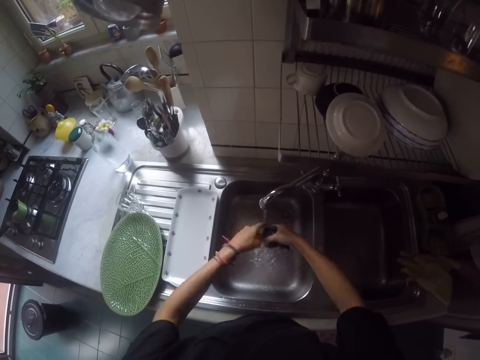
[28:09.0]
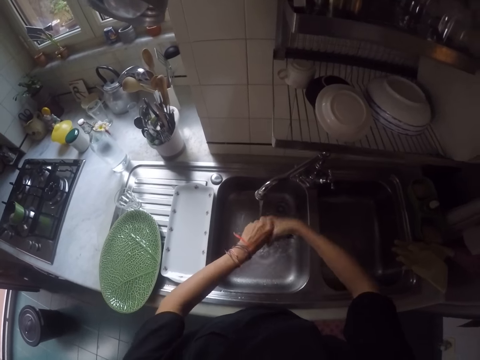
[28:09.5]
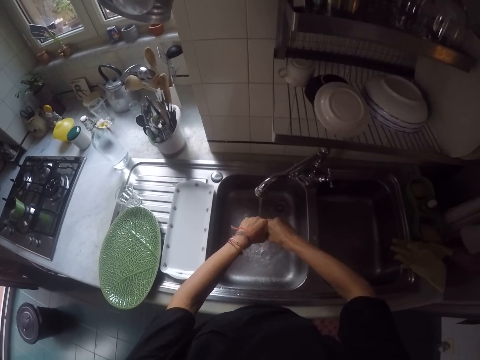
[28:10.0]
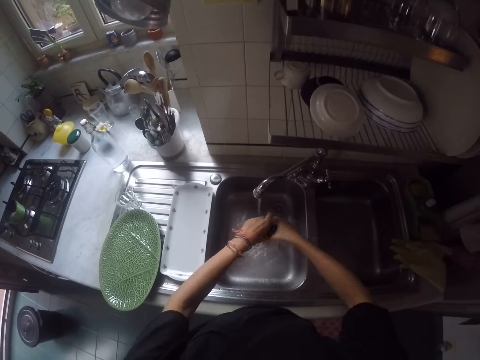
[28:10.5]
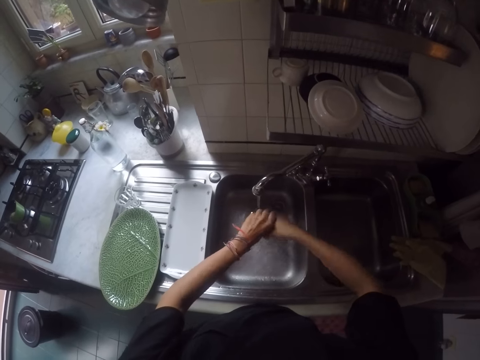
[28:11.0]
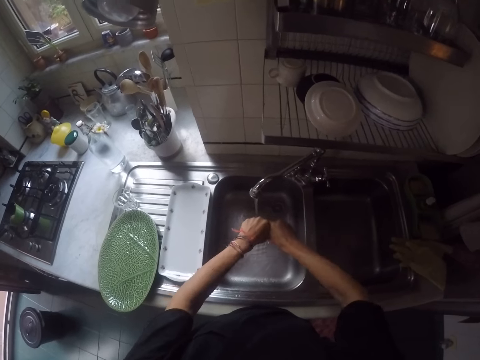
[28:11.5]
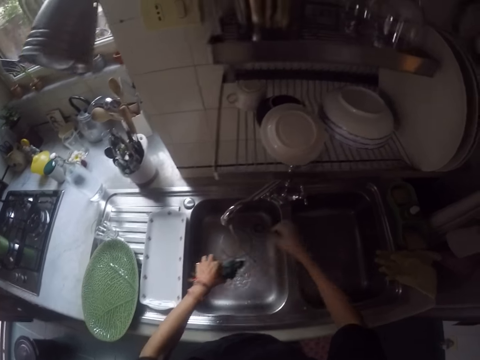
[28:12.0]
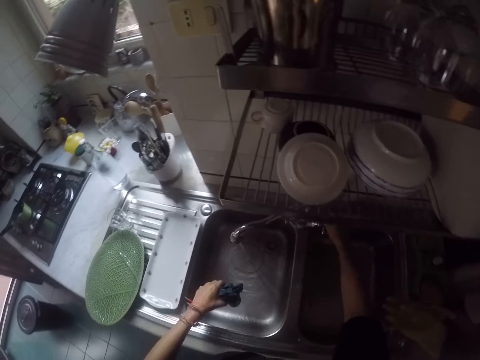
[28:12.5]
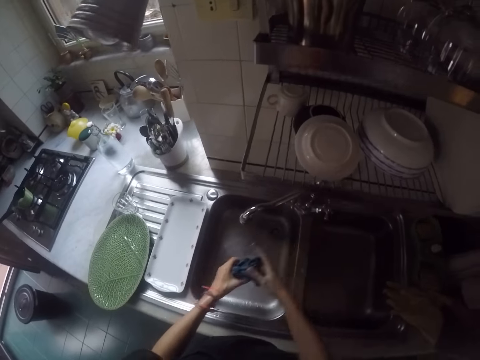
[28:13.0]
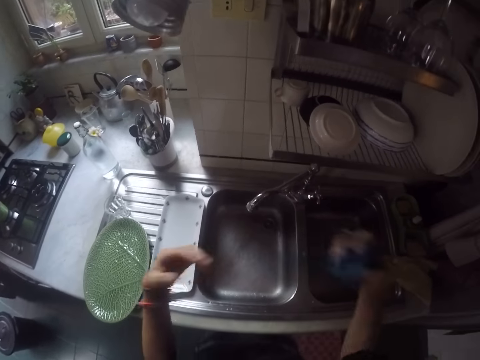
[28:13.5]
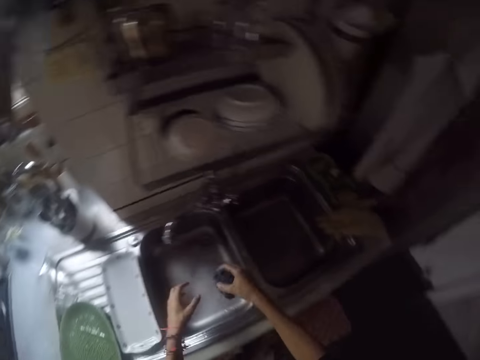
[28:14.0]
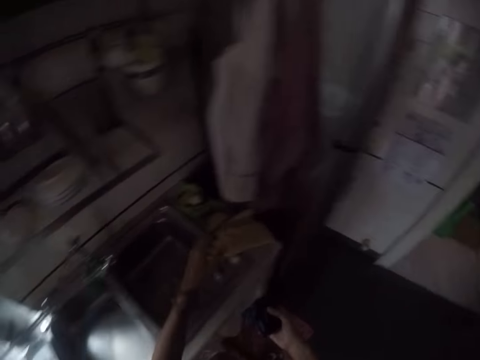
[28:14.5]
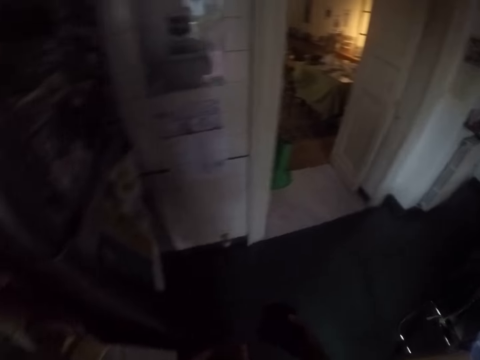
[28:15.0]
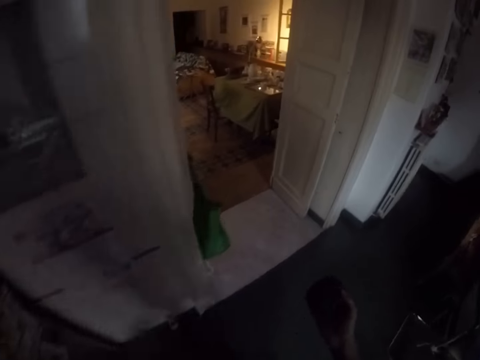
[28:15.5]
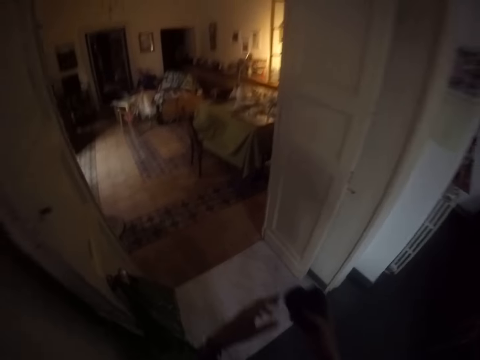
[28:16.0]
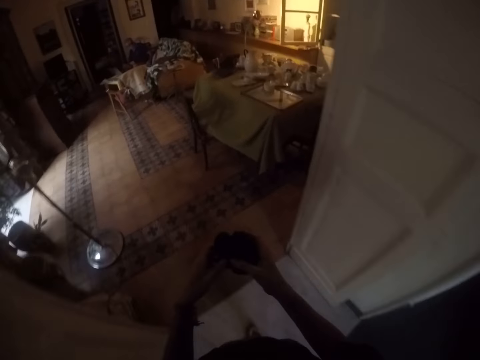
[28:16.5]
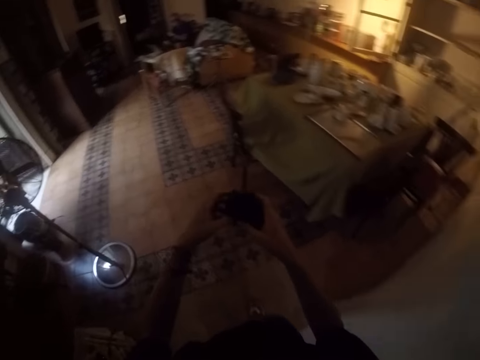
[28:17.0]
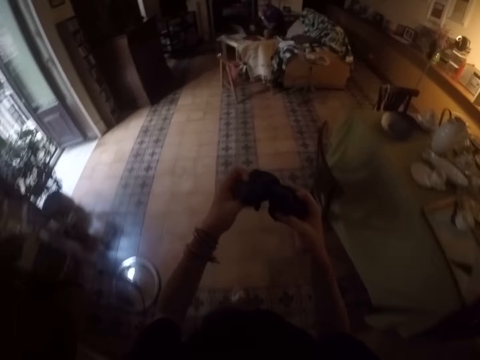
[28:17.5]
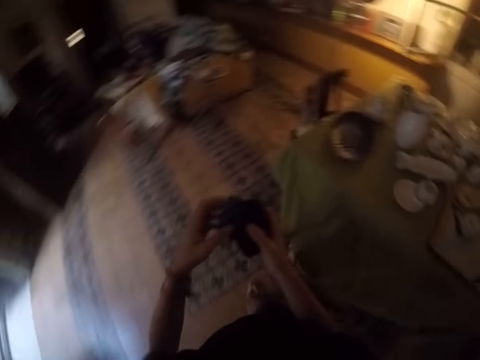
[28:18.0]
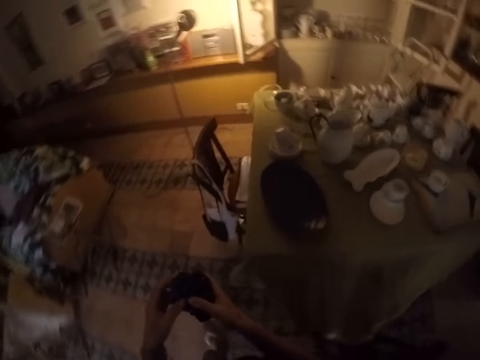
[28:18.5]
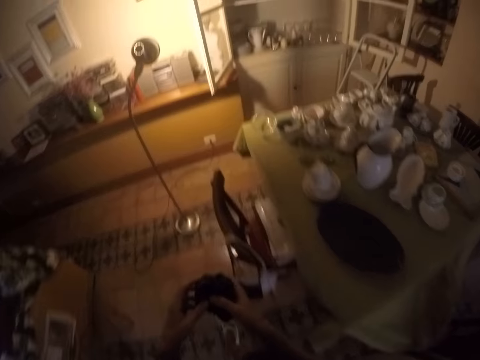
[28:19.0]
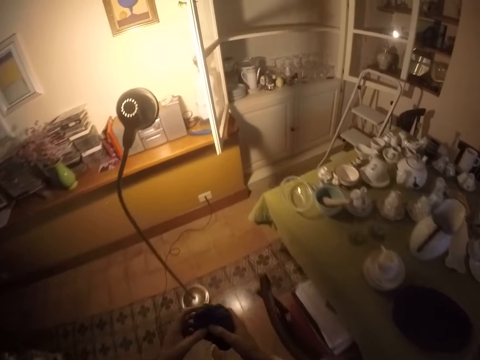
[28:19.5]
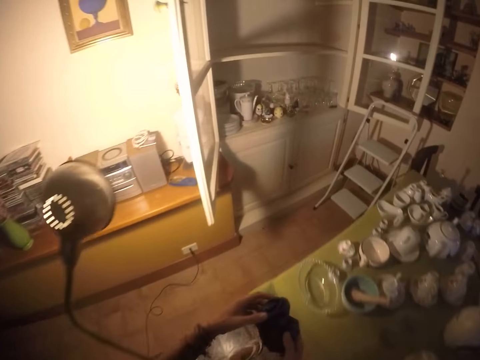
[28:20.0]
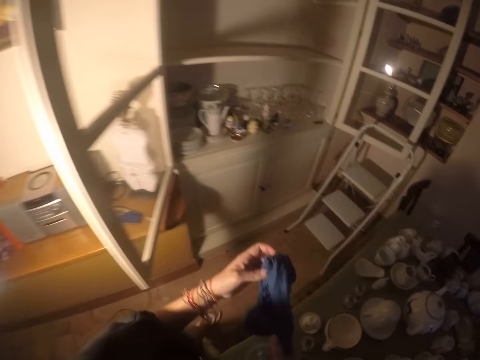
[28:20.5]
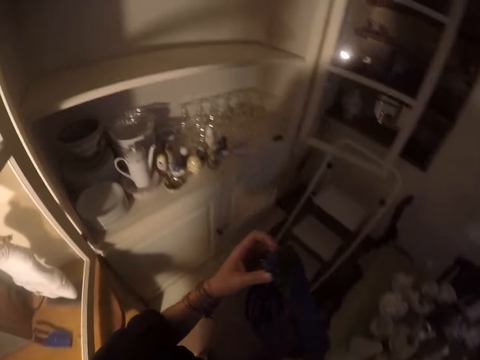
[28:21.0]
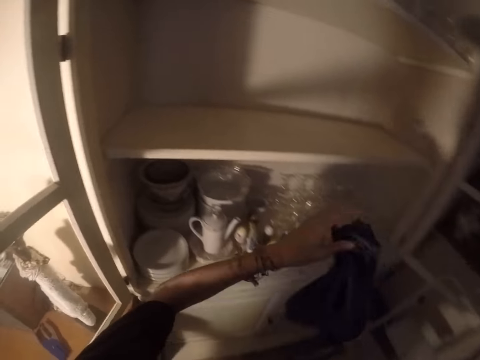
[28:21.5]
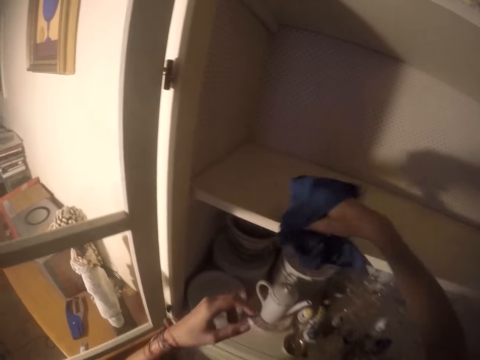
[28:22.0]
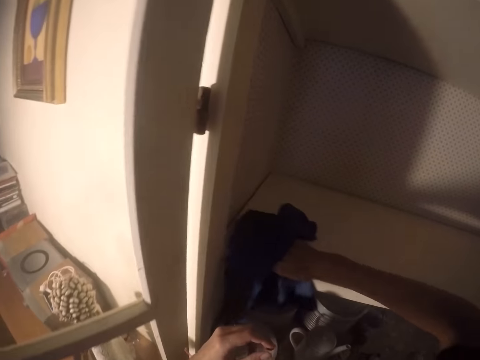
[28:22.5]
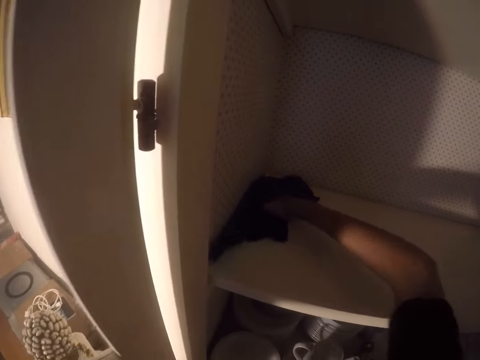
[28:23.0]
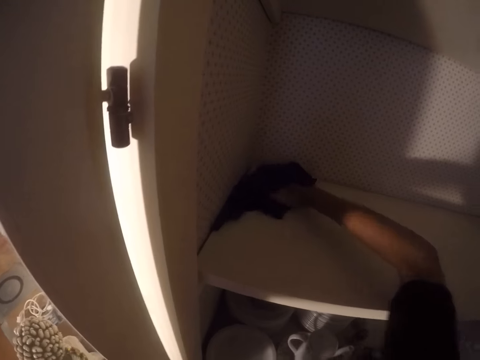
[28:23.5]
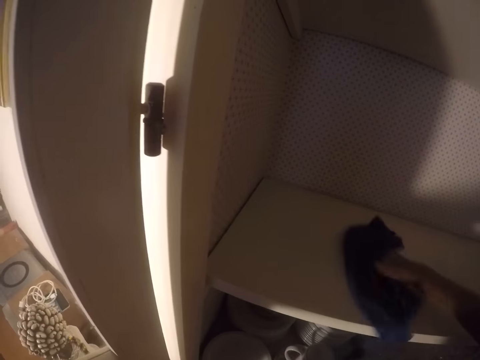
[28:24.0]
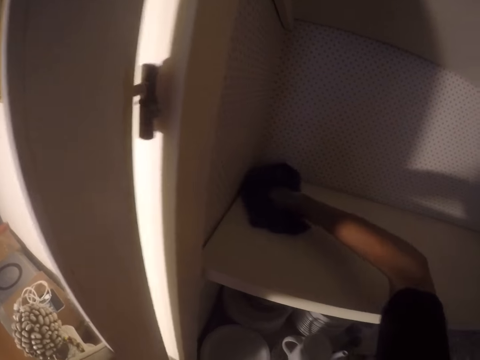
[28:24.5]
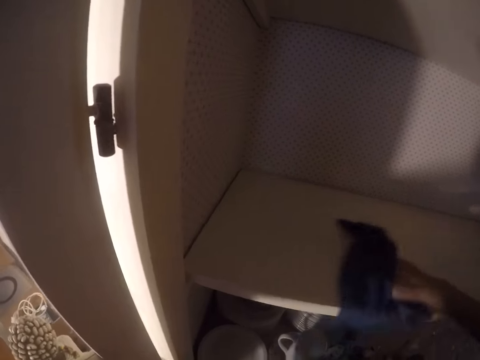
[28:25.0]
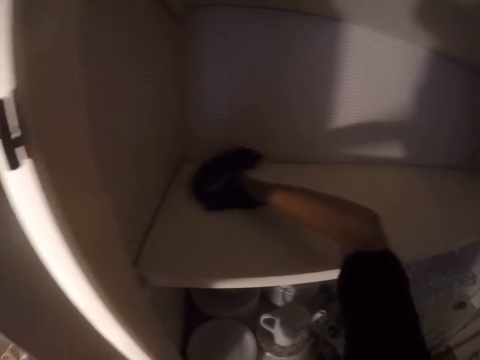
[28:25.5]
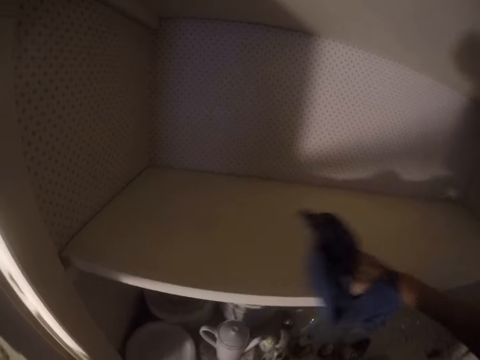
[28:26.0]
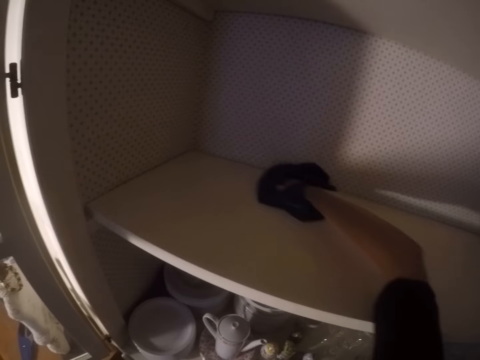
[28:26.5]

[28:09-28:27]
The camera wearer rinses the cloth. They squeeze the cloth. They close the tap. They transfer the cloth to the right hand. They shake both hands. They walk around the house. They hold the piece of cloth. They loft the cloth. They wipe the cabinetry with the cloth.

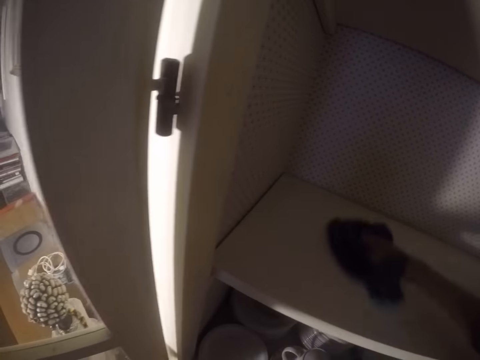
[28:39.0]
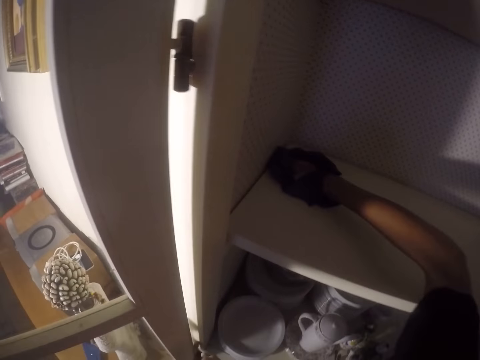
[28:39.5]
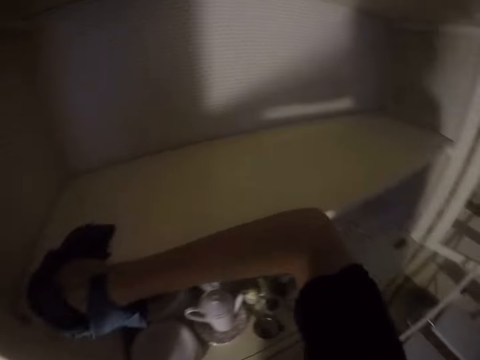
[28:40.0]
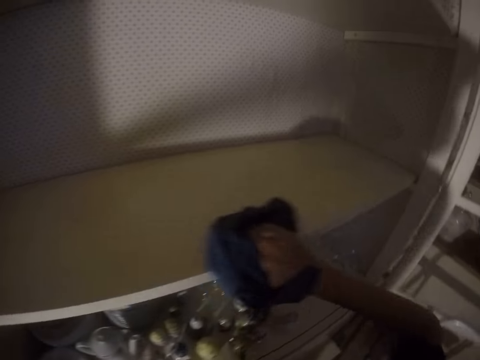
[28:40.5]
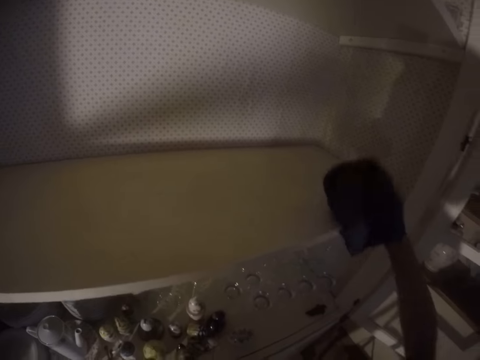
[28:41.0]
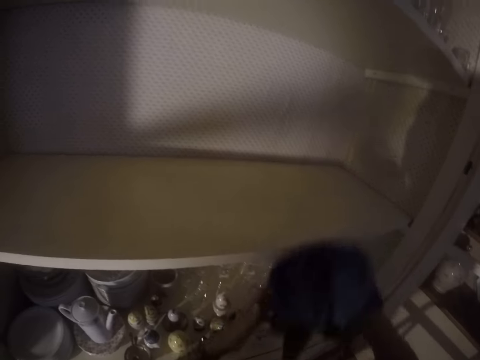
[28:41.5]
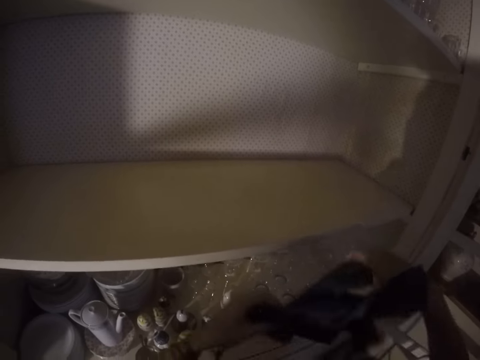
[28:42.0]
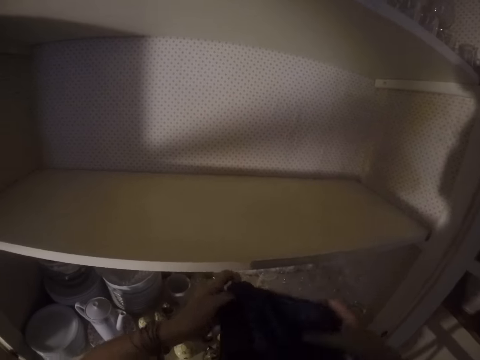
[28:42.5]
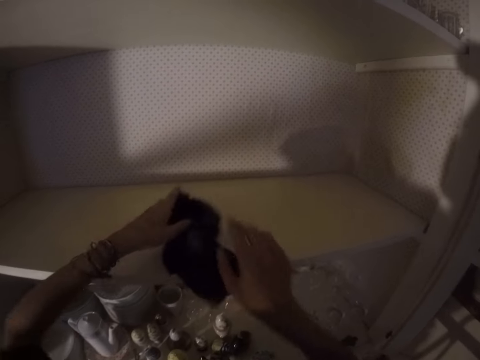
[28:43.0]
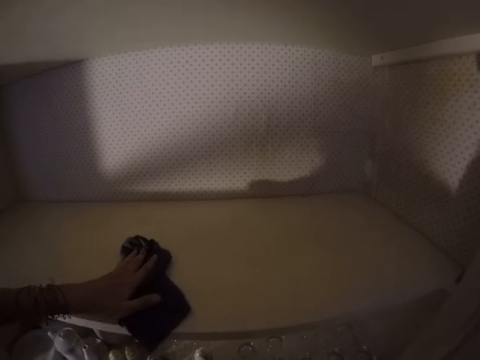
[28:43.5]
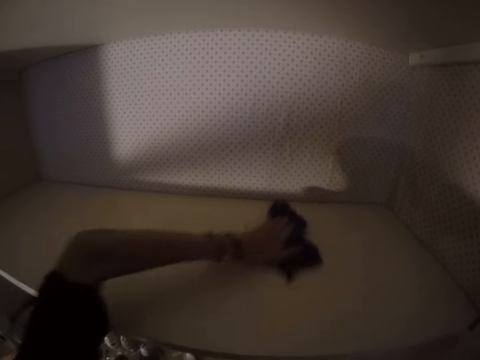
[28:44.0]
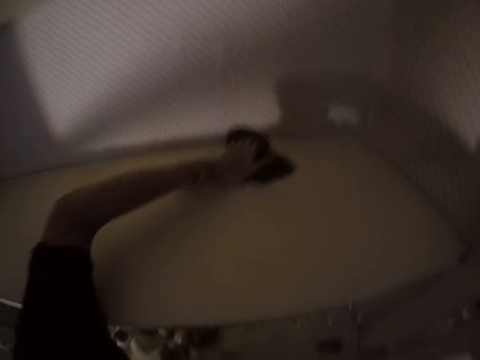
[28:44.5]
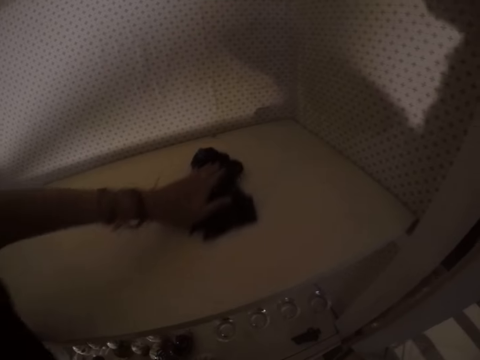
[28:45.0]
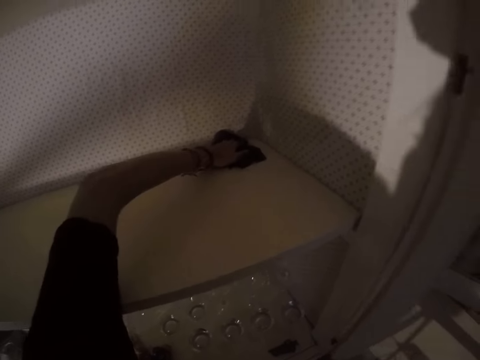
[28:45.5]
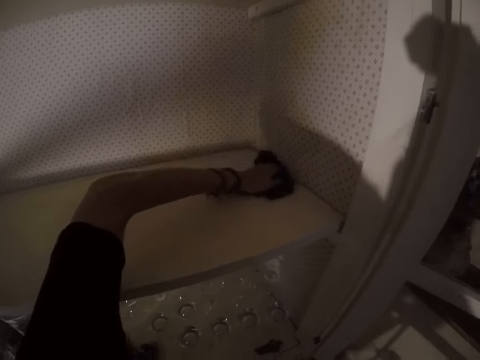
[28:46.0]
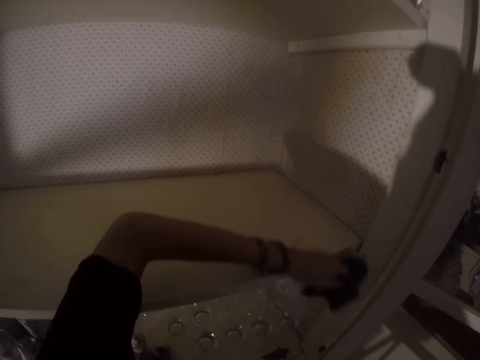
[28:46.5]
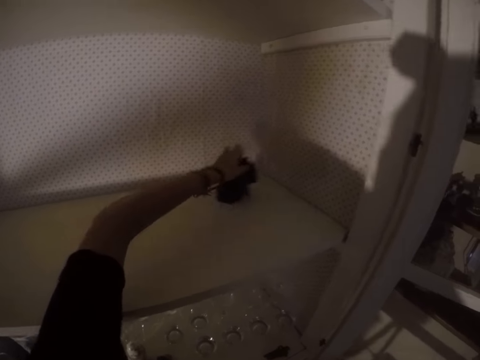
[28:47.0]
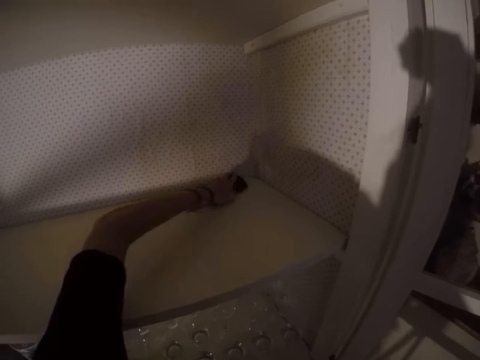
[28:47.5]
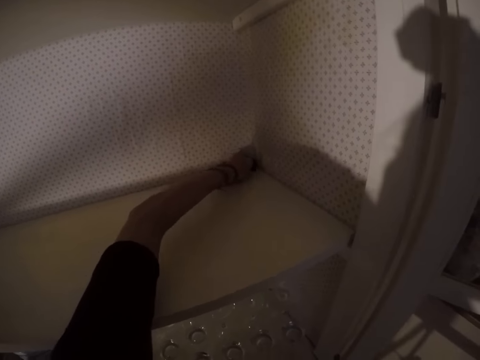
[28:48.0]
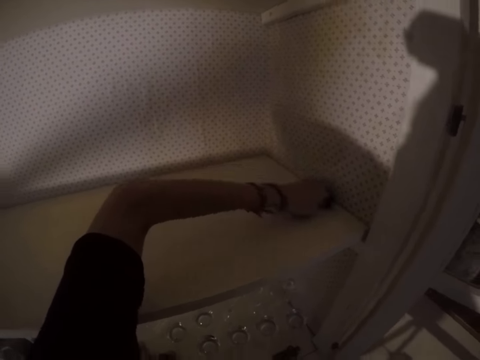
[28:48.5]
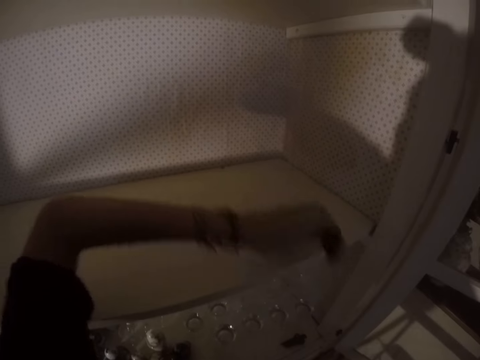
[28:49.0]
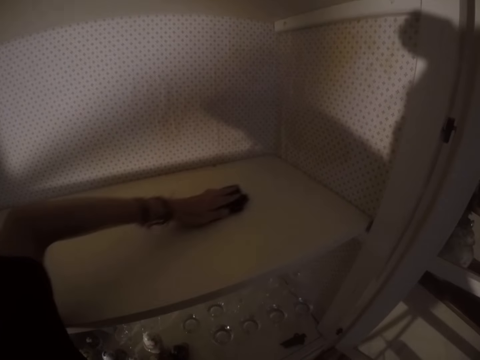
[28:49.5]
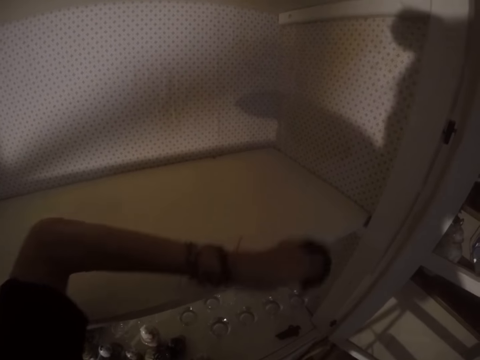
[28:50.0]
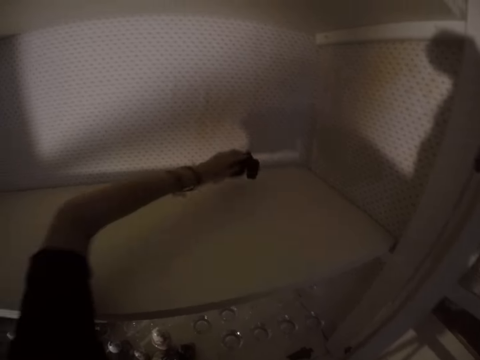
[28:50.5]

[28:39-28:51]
The camera wearer lifts the cloth. They stretch the cloth. They wipe the cabinetry with the cloth.
